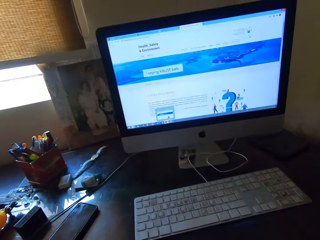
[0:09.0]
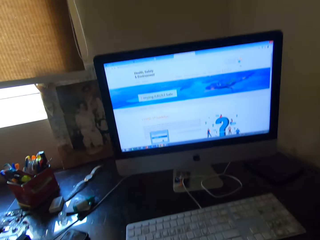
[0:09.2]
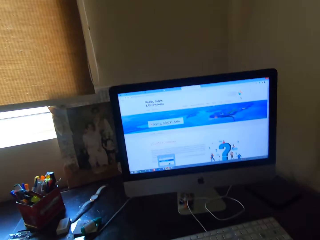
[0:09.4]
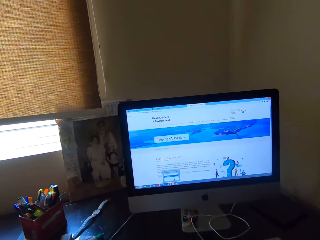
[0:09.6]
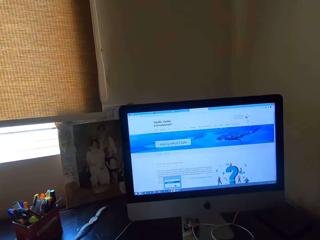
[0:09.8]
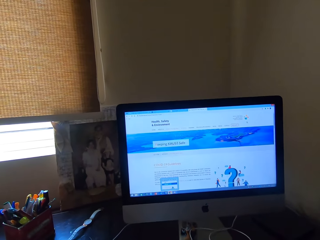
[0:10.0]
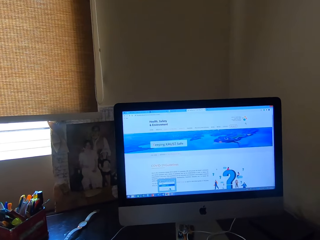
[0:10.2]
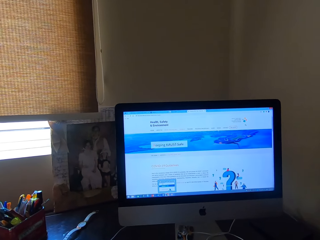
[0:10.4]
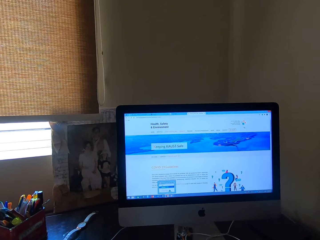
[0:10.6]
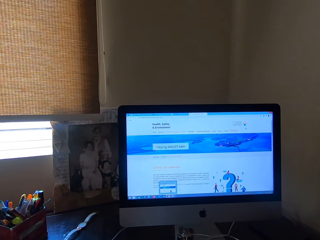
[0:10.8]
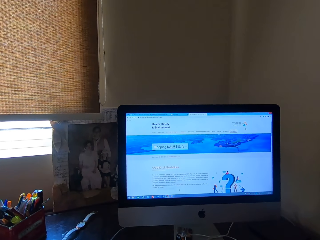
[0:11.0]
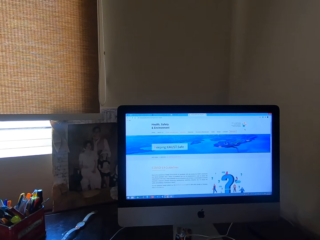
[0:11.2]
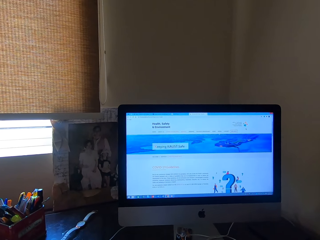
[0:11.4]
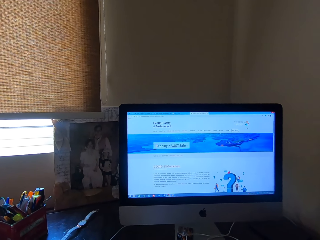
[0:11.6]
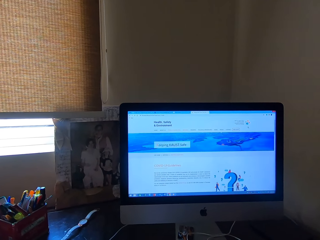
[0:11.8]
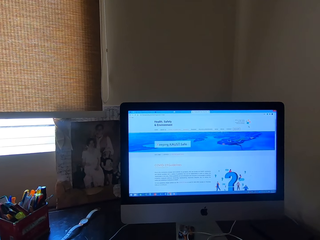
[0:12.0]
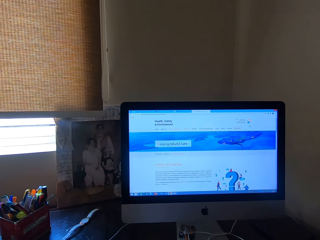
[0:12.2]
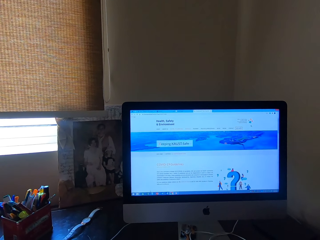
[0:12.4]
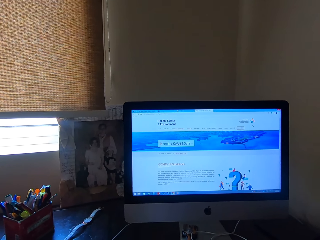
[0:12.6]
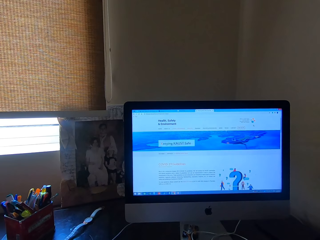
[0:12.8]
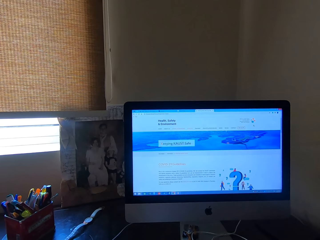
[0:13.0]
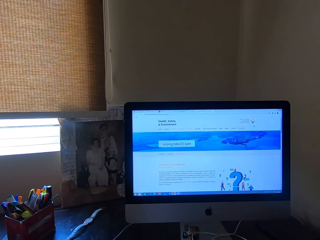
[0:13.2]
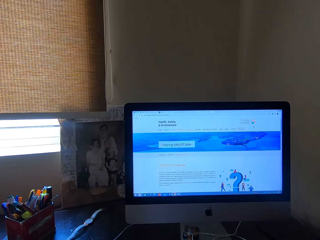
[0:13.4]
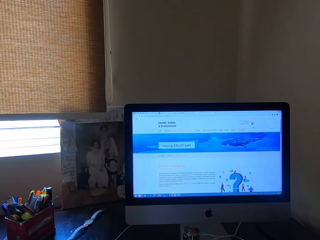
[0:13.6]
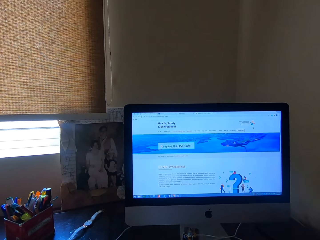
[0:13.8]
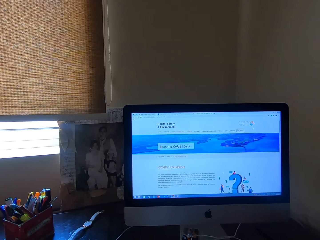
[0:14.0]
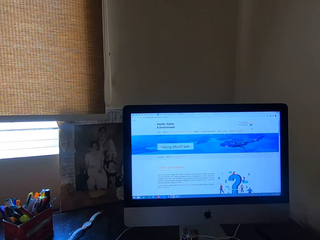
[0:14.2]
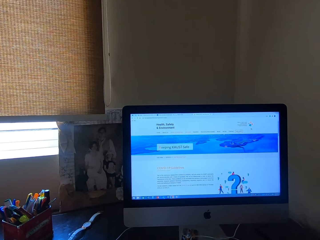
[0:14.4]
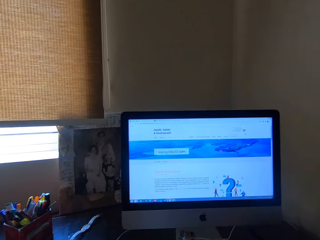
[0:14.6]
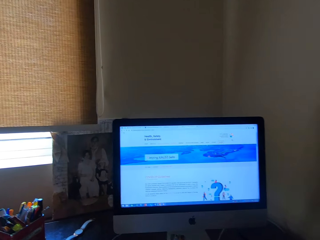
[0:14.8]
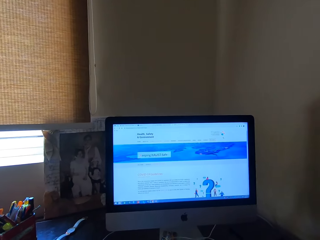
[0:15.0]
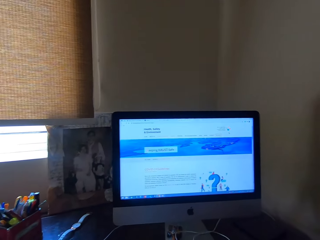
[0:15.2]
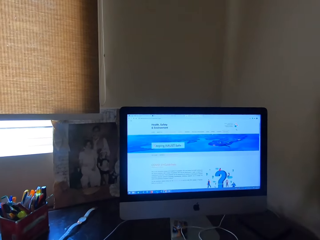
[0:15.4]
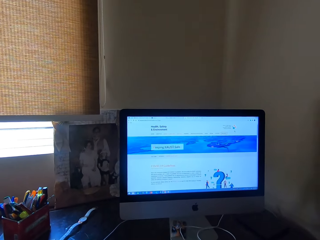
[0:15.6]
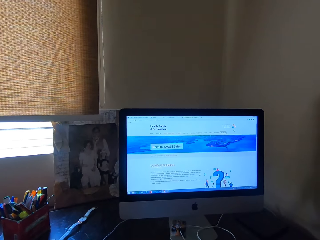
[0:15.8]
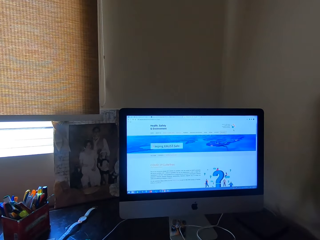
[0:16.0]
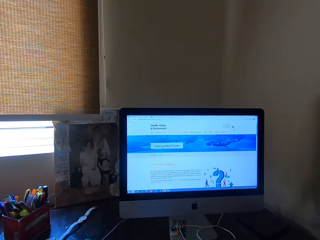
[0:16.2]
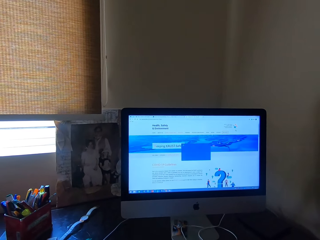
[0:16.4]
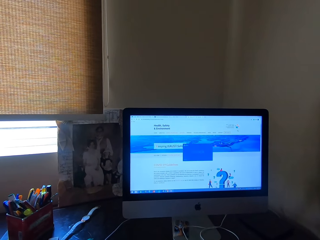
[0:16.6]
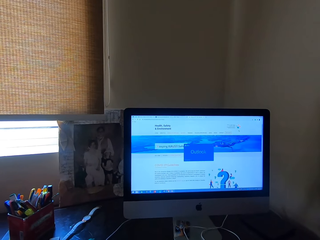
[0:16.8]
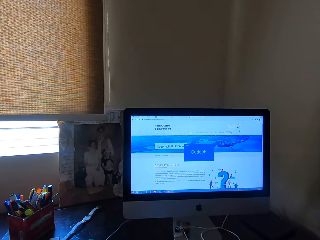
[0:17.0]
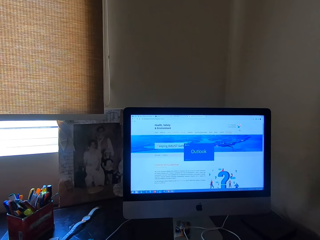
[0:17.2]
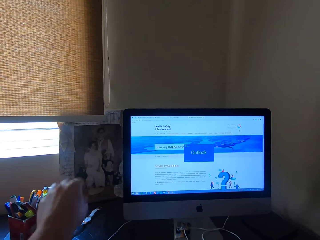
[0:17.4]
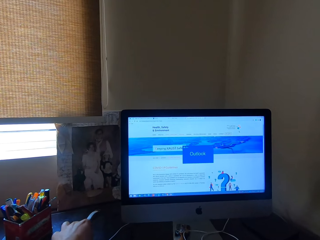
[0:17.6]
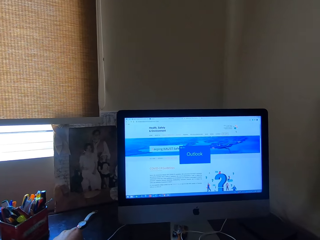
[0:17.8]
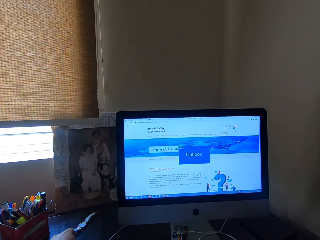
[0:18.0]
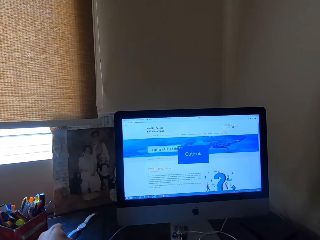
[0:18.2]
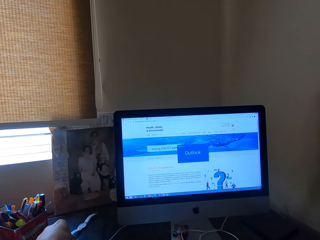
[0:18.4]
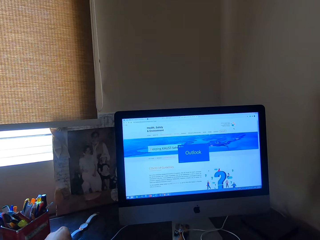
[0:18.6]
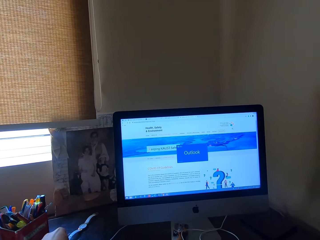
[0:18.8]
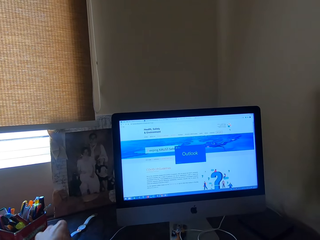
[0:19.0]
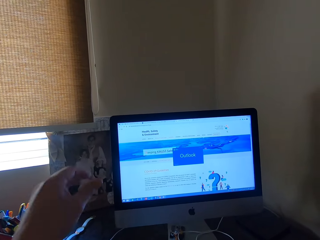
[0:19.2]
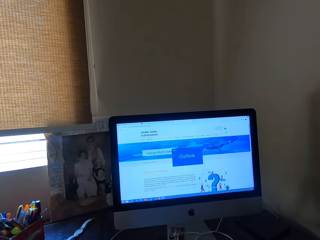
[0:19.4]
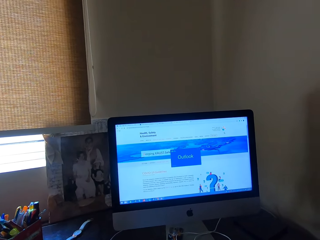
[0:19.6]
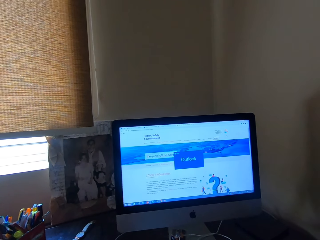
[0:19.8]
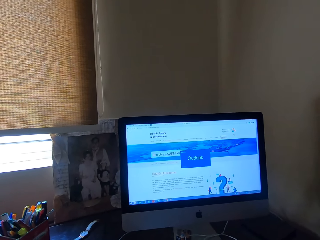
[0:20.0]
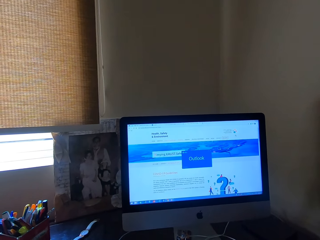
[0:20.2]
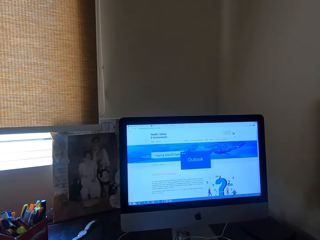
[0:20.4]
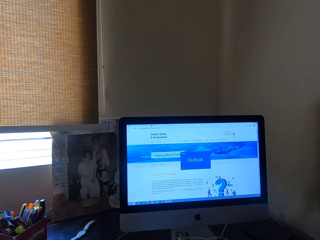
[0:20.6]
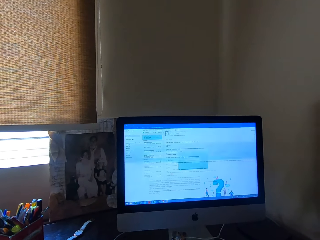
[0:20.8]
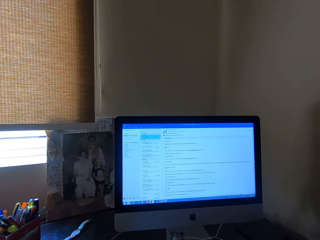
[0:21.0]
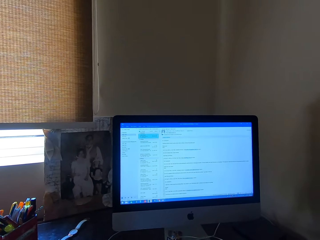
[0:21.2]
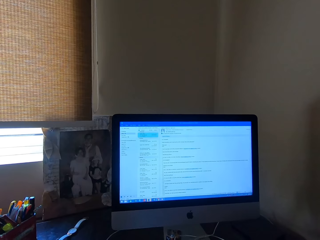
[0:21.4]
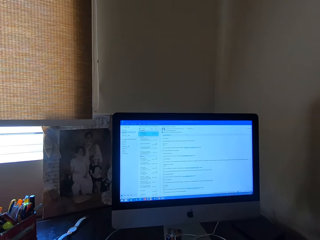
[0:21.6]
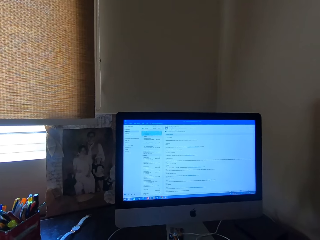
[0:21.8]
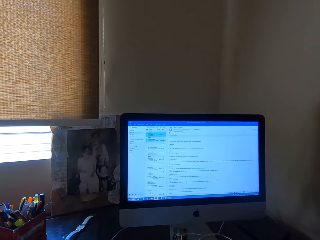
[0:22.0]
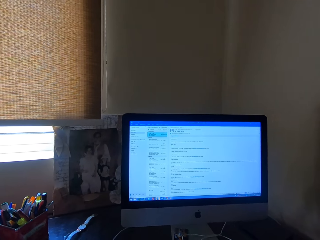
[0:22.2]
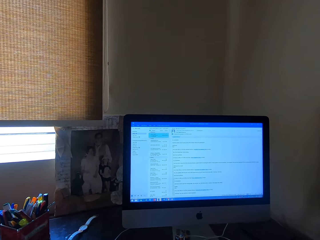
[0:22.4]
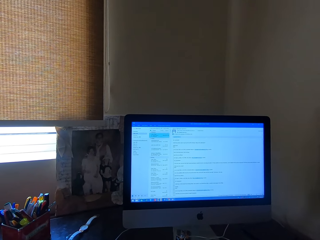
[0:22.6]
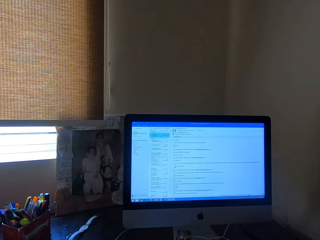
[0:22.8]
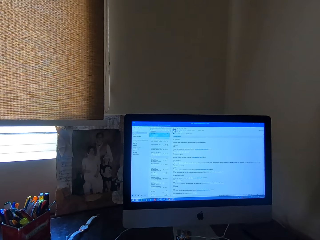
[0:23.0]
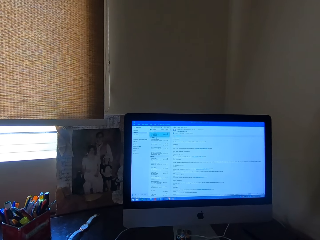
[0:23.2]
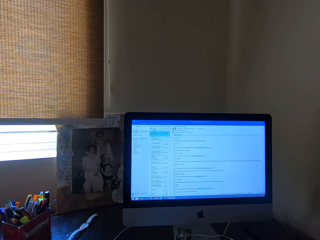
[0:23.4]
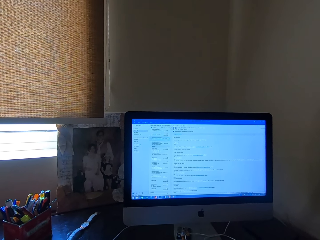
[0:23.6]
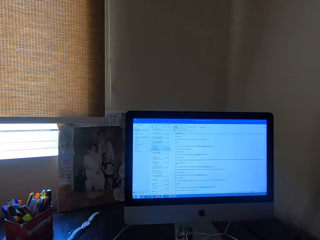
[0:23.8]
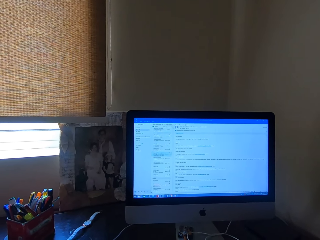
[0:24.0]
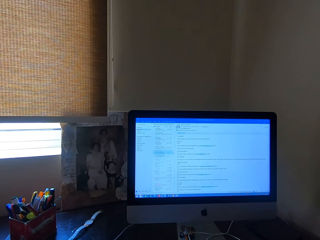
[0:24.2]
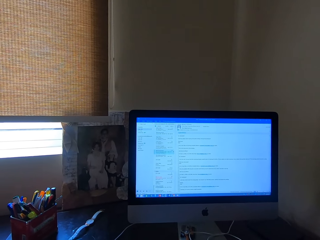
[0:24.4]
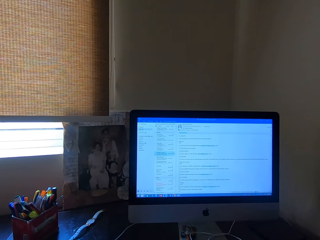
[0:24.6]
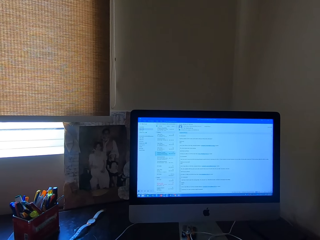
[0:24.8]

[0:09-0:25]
The camera wearer operates a desktop computer with a mouse. He shifts something on the table. He puts his left hand on the table. He removes his left hand from the table. He uses the computer.

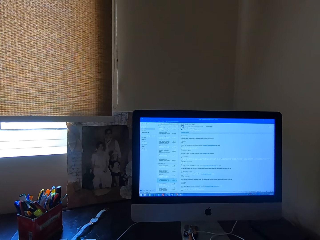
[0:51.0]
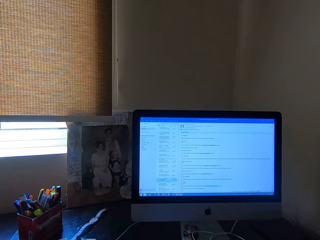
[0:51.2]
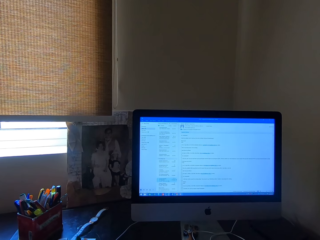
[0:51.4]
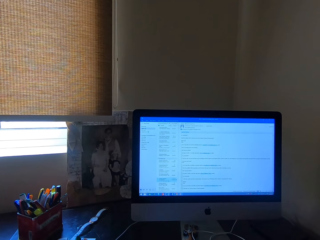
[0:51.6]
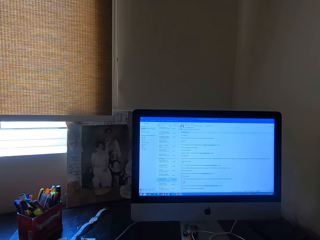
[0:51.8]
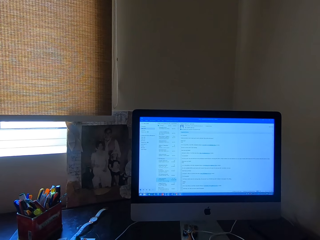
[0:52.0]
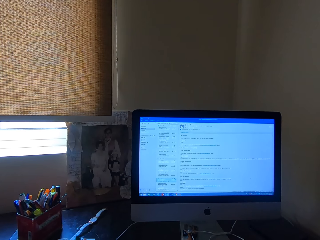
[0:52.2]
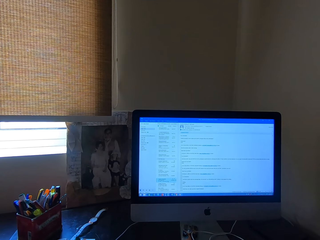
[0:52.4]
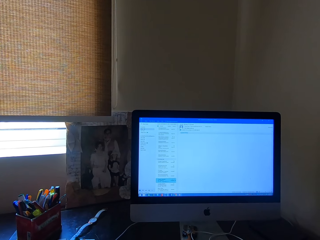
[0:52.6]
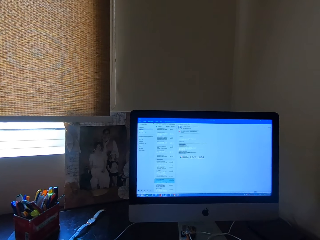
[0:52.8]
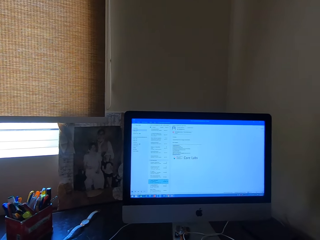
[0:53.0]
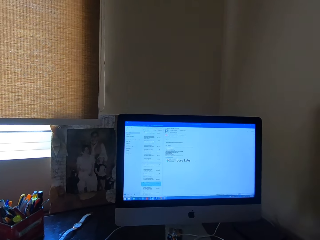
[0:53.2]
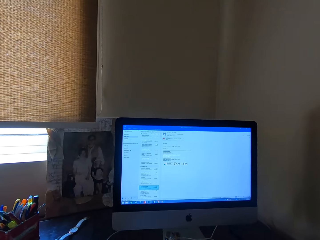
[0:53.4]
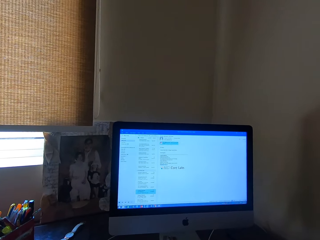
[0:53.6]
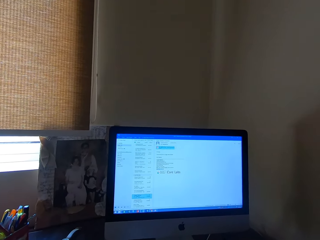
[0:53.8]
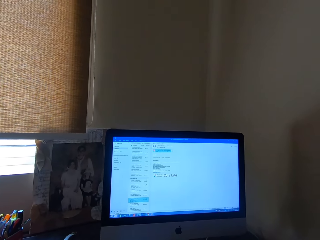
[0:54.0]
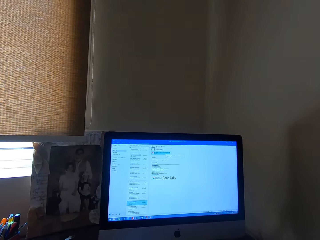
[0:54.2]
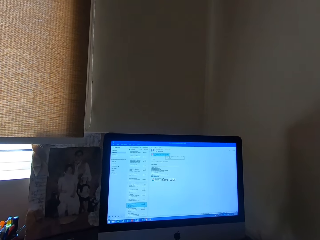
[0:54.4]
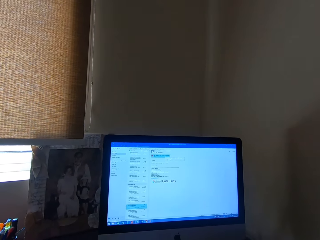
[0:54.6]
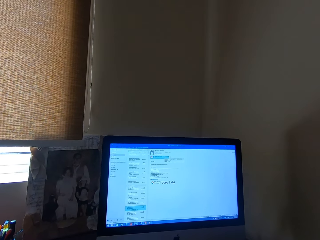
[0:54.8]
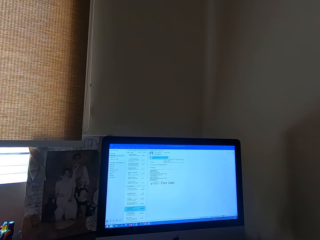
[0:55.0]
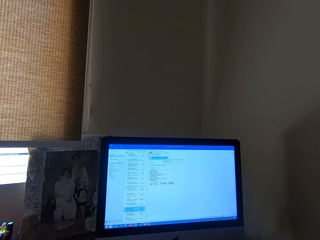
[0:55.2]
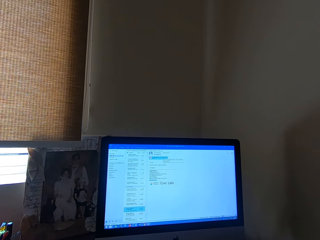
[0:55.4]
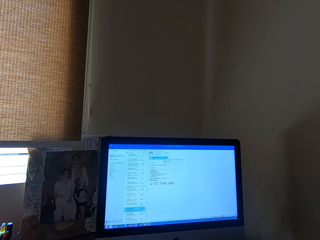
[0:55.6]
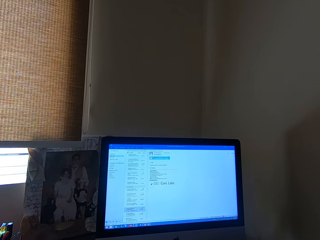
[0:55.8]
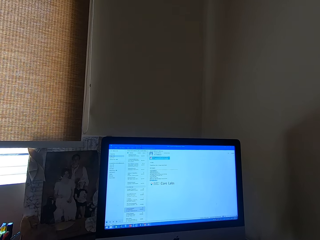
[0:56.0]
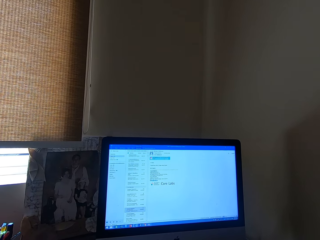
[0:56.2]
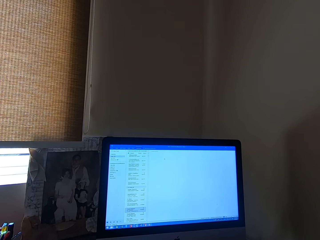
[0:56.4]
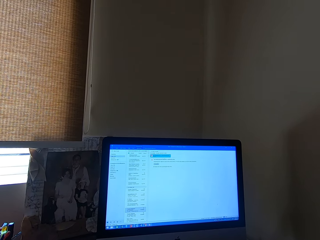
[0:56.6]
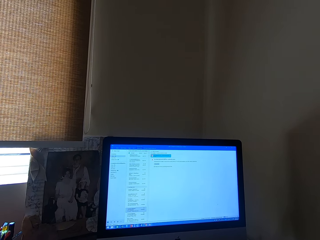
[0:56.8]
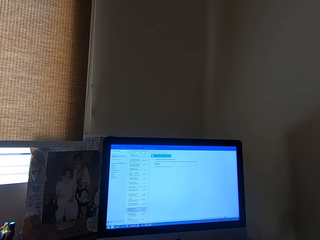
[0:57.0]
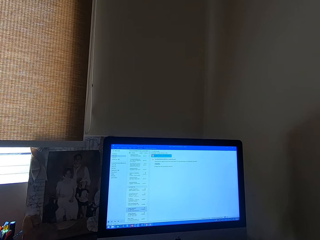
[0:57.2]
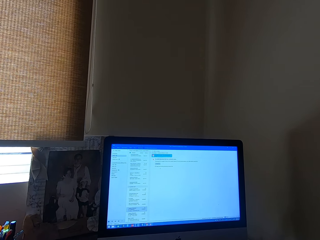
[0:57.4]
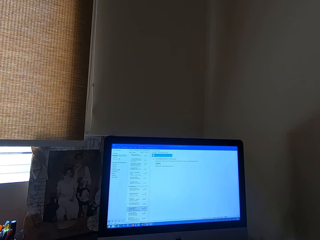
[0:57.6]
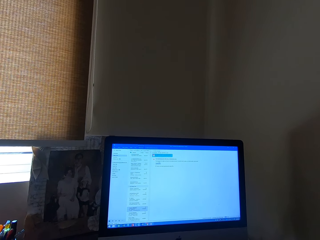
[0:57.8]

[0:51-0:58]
The camera wearer operates the desktop computer with the mouse.
